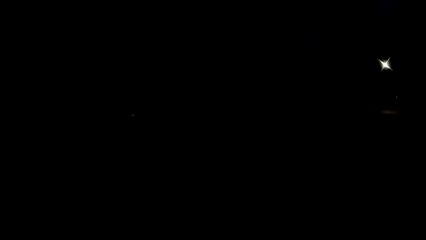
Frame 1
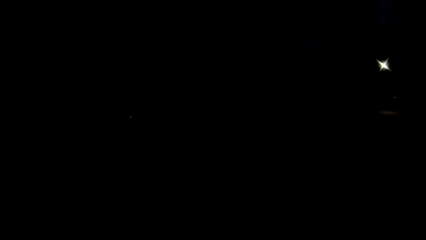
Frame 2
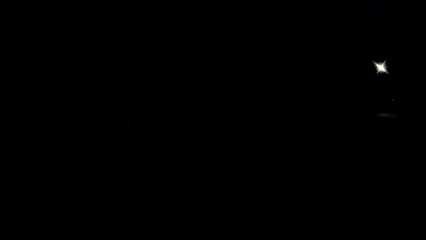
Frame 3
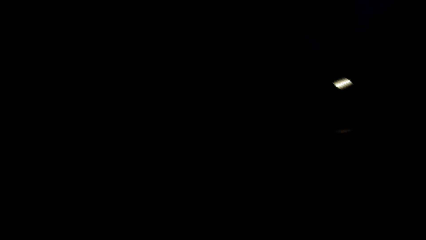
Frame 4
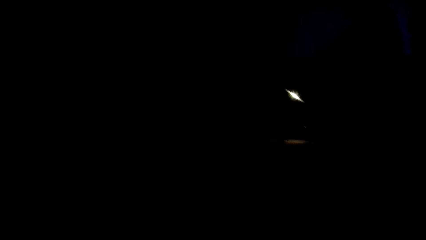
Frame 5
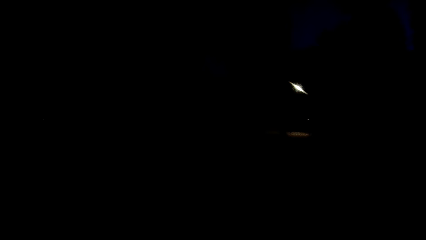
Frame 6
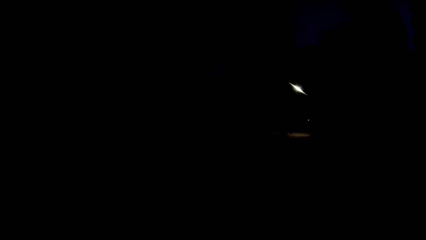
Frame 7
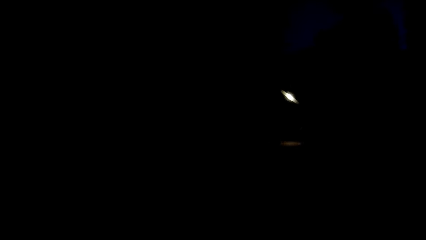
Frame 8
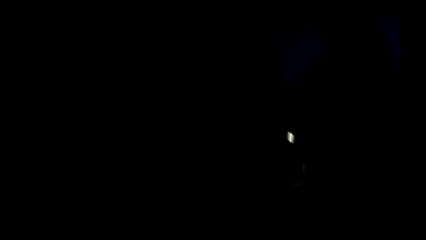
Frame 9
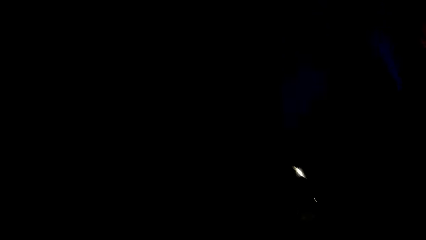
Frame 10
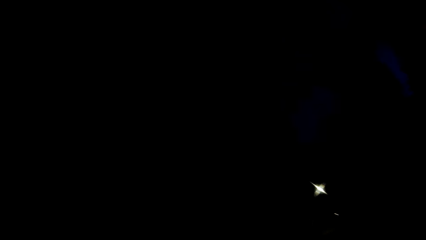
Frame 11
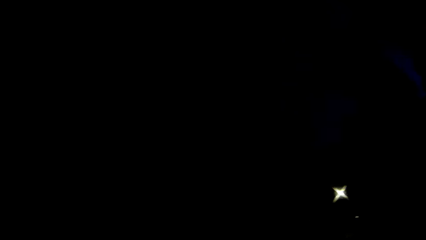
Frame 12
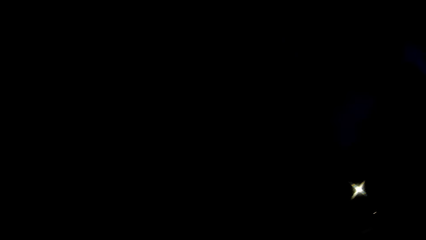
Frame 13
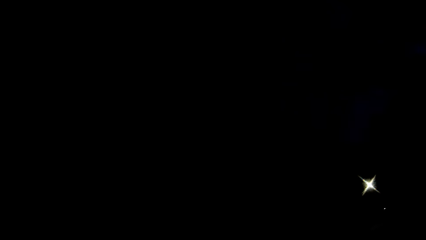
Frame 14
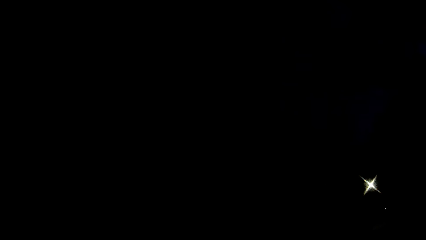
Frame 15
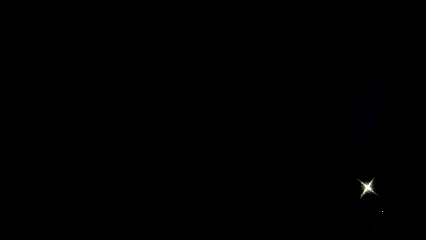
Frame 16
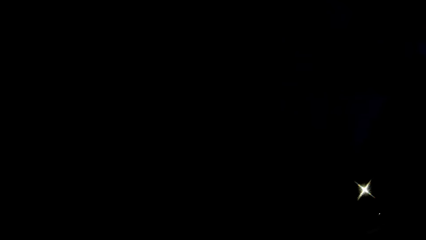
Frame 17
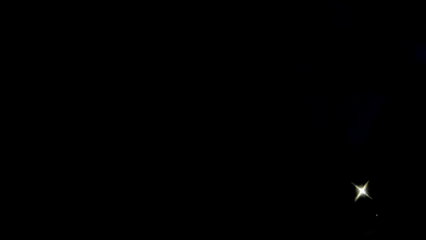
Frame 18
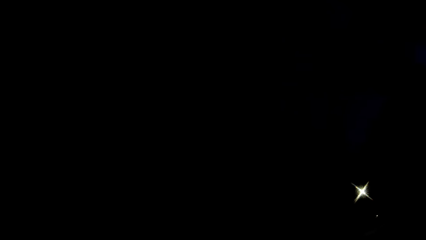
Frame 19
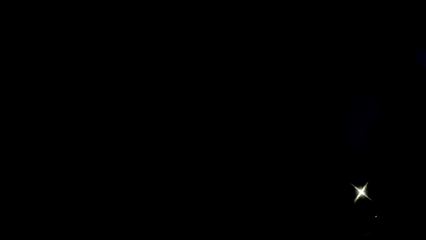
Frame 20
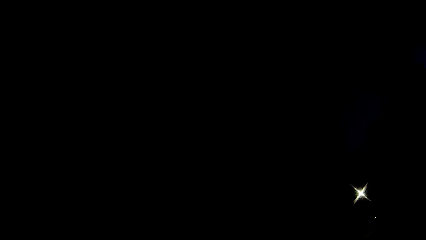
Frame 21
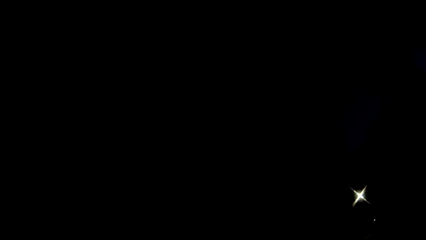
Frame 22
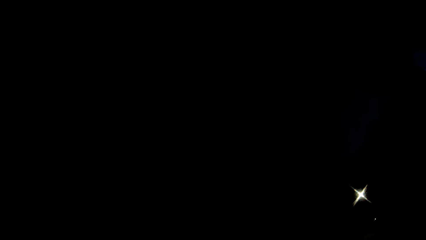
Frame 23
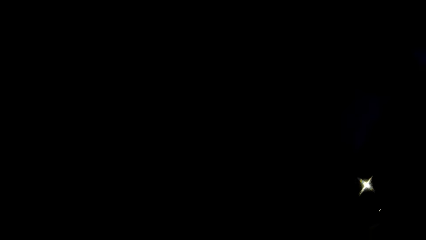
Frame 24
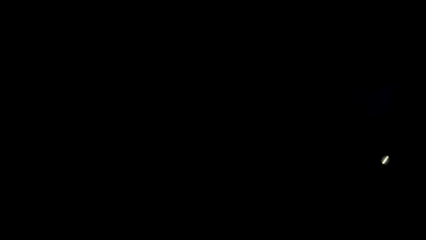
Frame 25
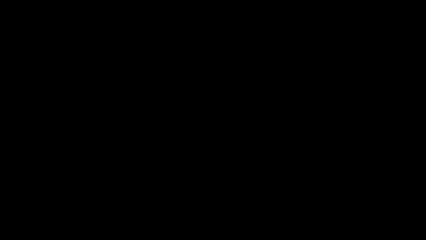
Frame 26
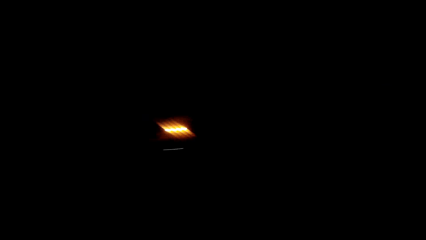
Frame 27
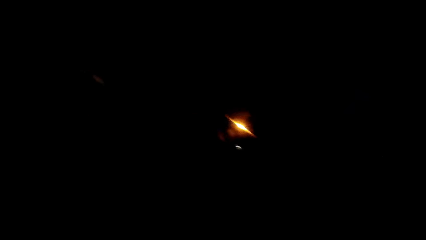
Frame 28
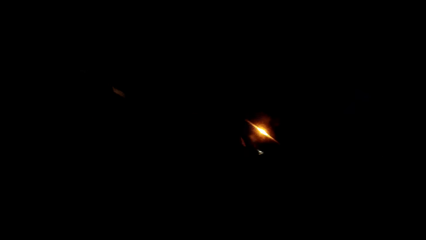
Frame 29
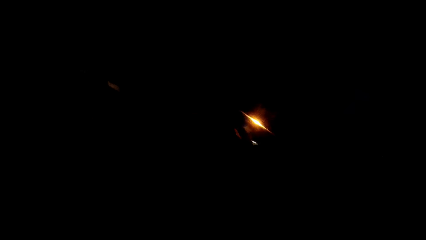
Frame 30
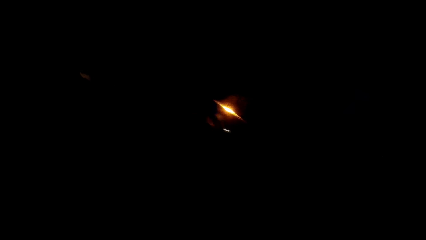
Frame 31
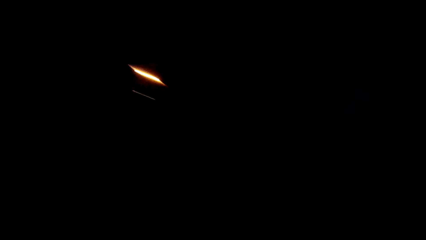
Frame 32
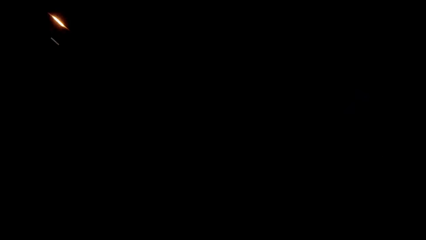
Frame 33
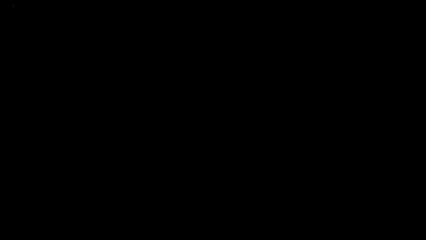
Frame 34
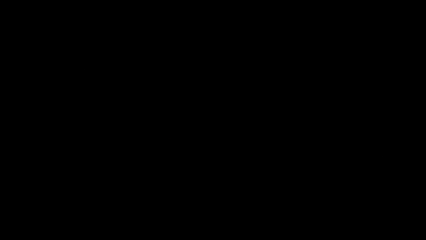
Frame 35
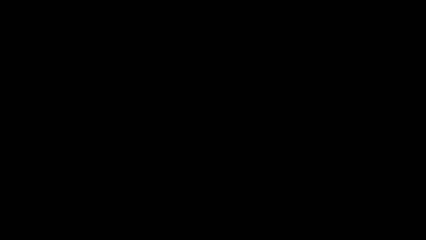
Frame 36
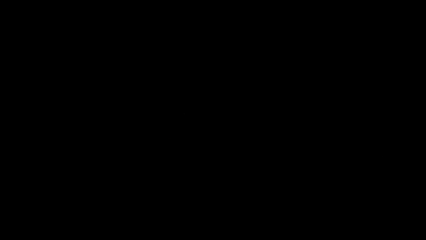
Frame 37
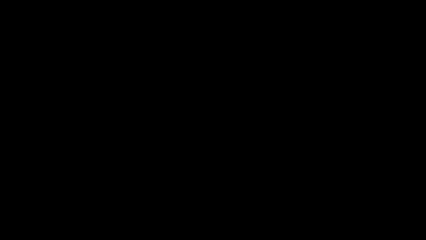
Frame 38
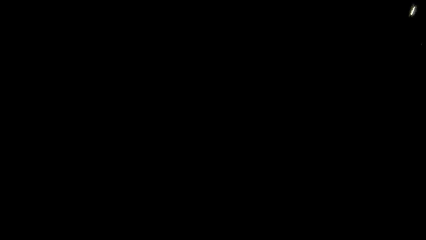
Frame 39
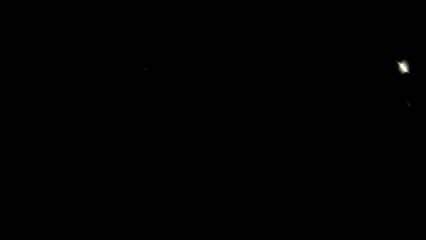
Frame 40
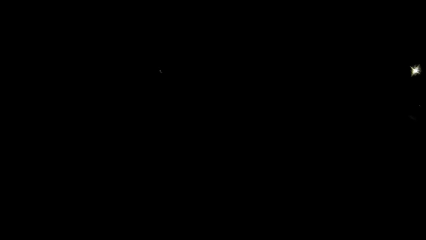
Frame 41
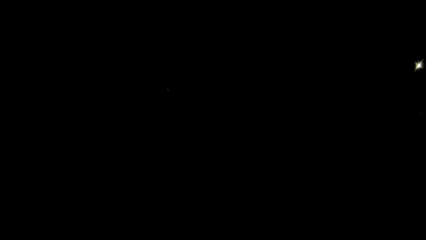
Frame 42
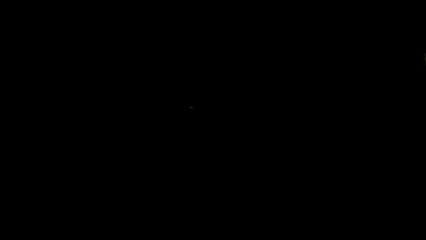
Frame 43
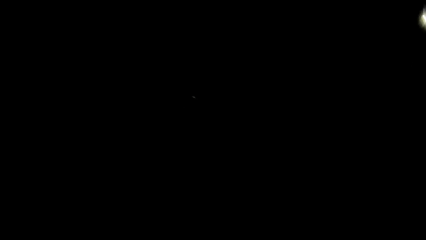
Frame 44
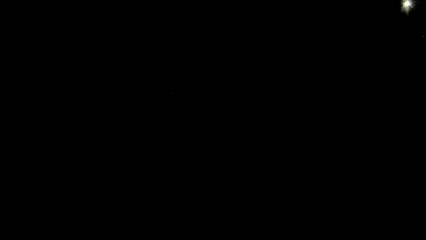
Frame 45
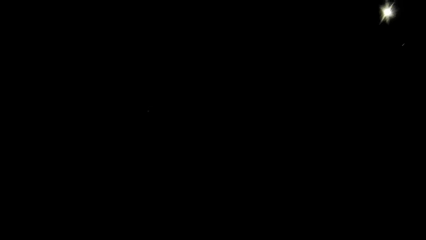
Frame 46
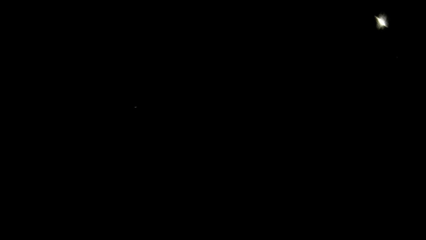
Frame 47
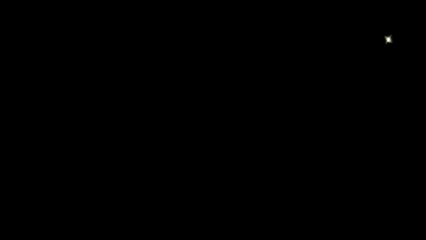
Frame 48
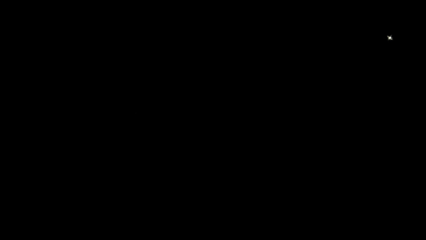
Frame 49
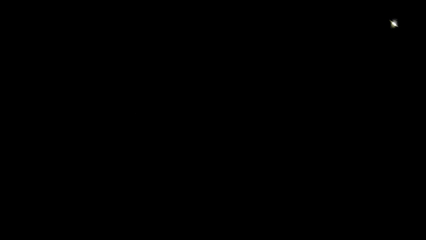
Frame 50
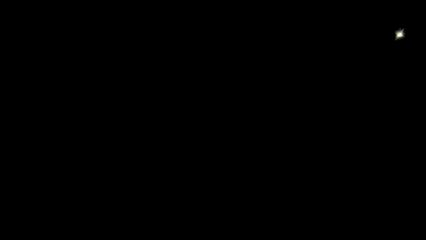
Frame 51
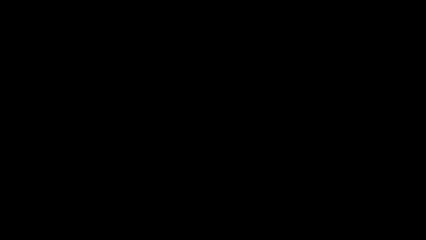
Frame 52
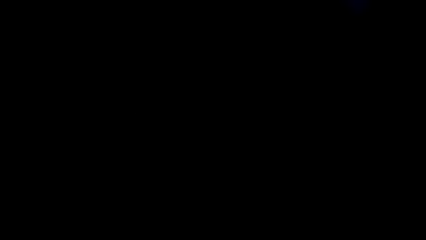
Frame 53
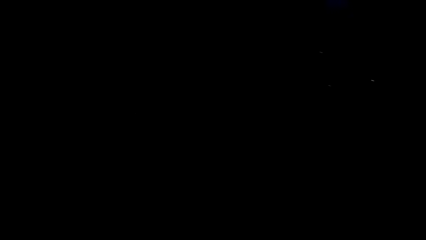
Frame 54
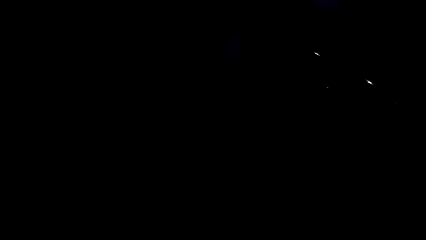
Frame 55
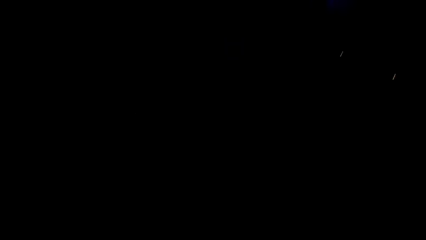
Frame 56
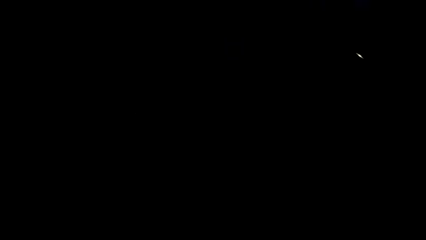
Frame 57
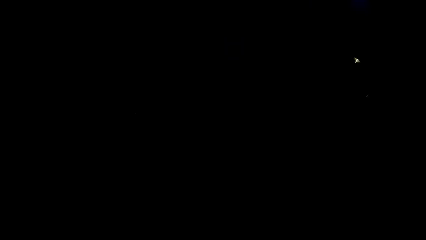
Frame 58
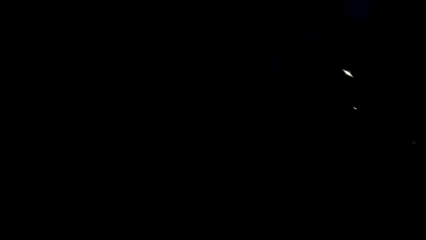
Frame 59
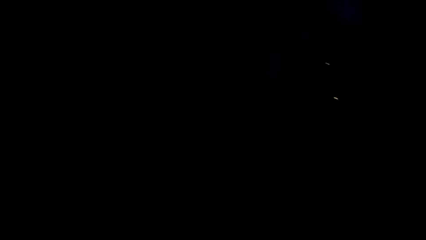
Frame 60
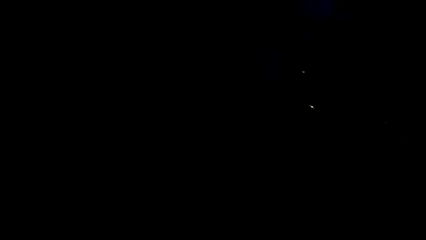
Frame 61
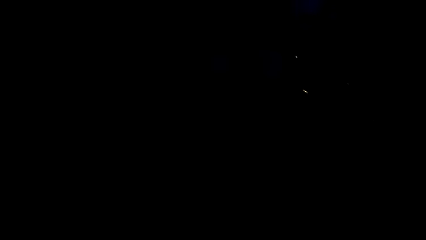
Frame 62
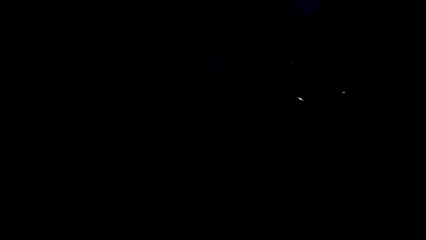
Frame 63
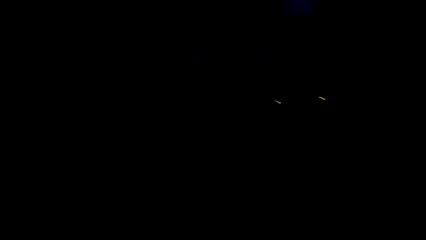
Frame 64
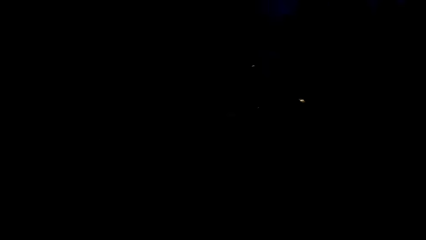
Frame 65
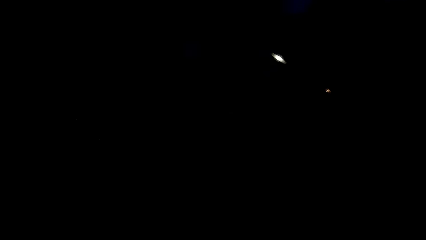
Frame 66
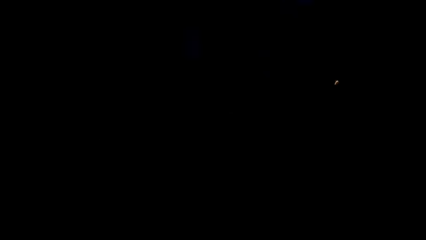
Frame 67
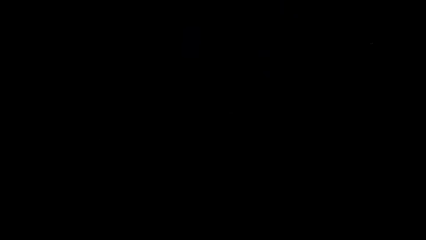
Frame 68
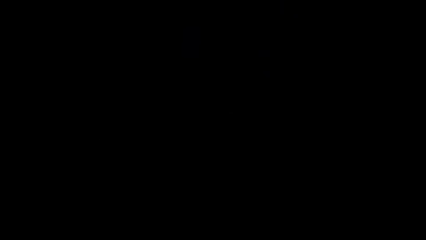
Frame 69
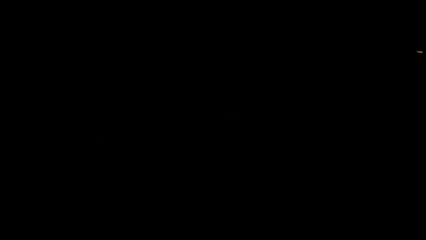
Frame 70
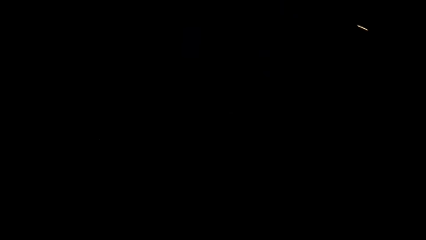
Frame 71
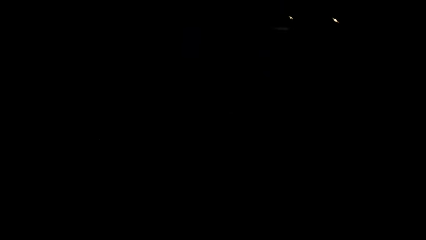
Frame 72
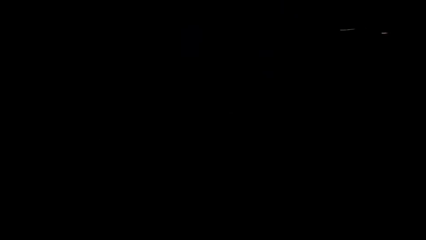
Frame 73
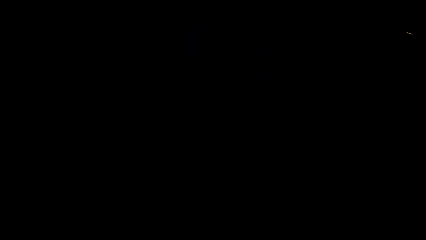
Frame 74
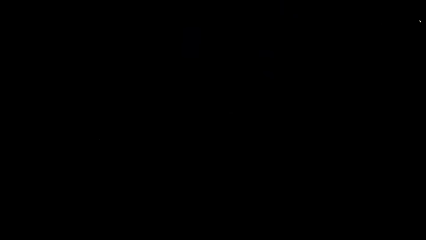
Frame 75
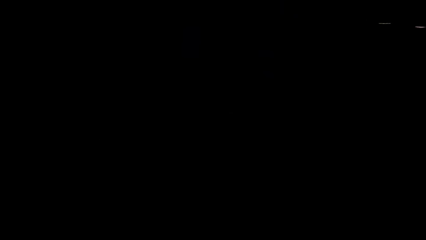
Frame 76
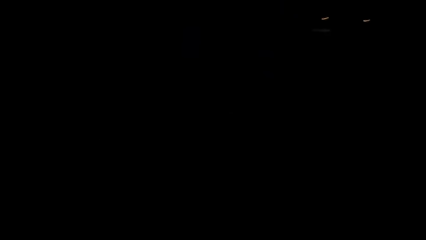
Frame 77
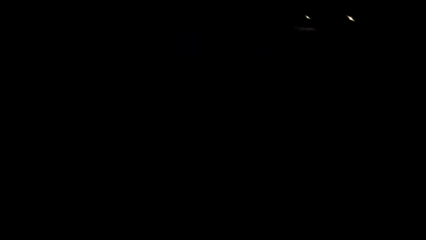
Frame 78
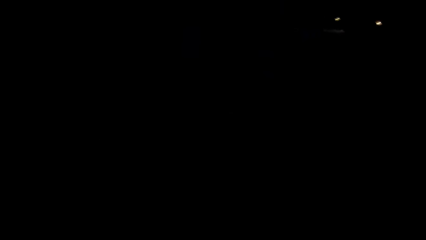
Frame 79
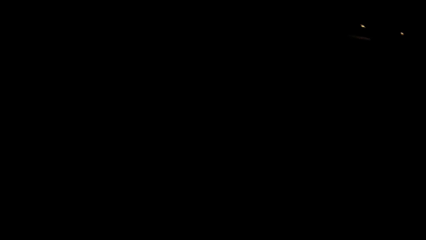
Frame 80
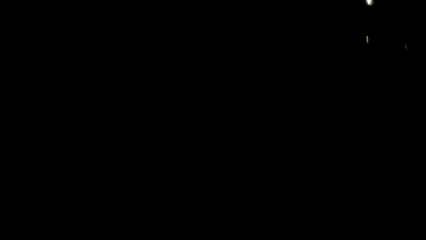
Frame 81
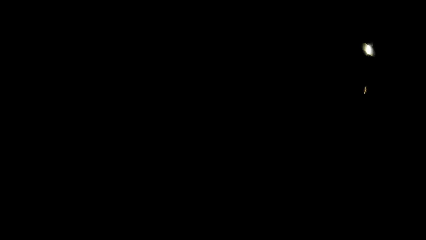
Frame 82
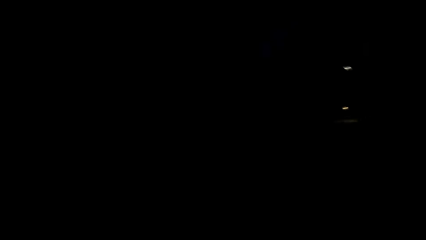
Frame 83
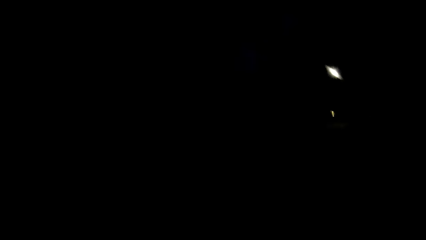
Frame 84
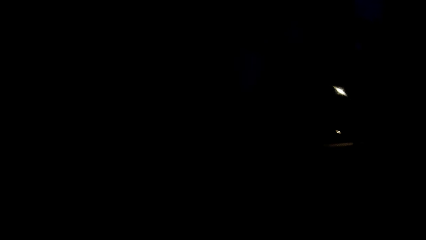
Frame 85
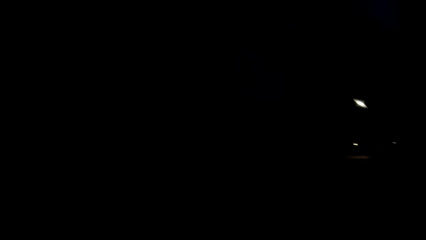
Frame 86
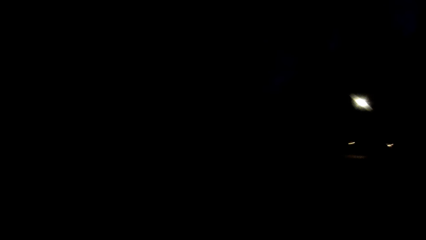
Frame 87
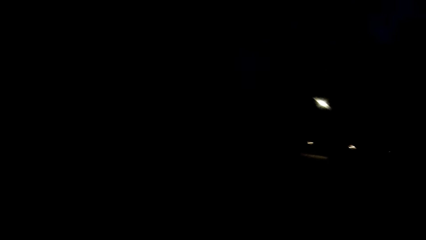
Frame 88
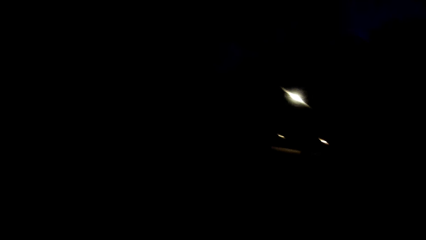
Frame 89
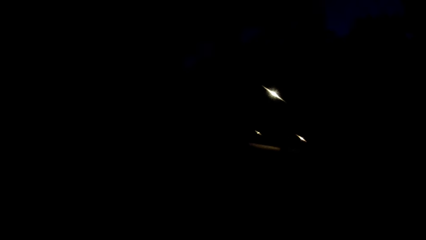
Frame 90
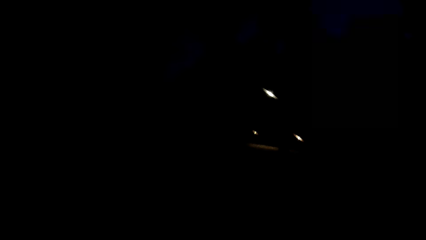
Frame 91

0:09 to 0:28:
The camera wearer stares around in the darkness. They walk around.
